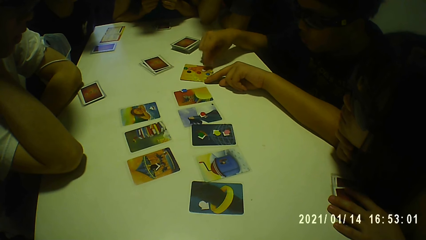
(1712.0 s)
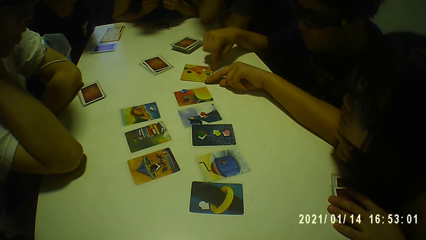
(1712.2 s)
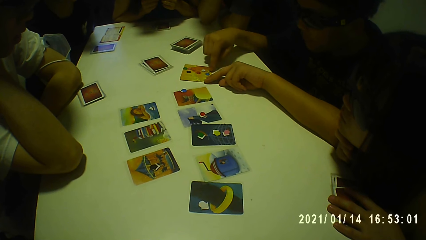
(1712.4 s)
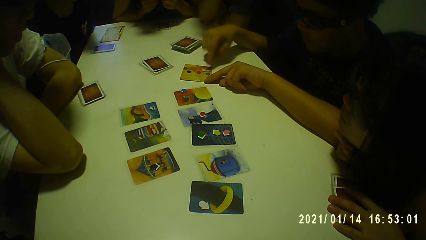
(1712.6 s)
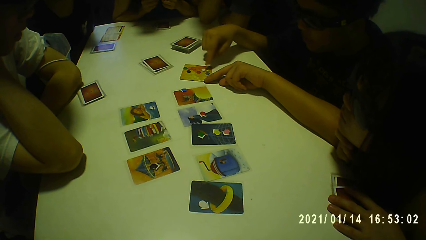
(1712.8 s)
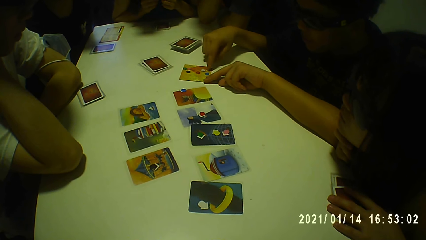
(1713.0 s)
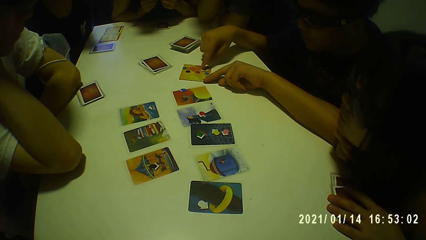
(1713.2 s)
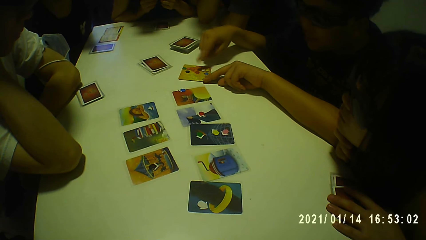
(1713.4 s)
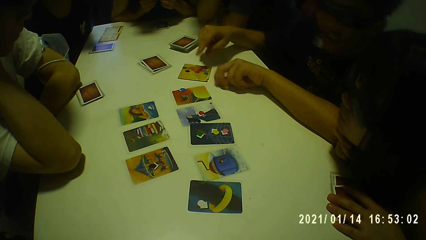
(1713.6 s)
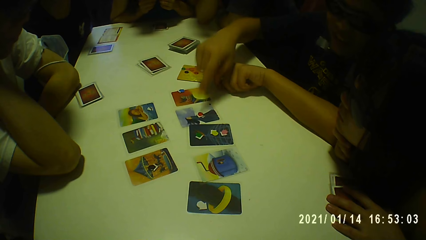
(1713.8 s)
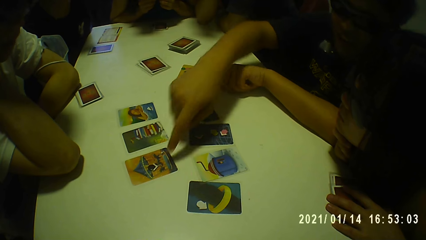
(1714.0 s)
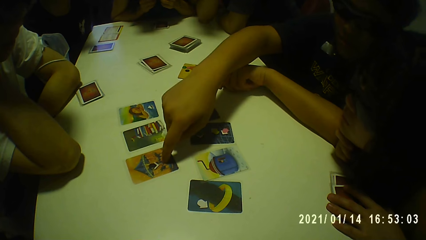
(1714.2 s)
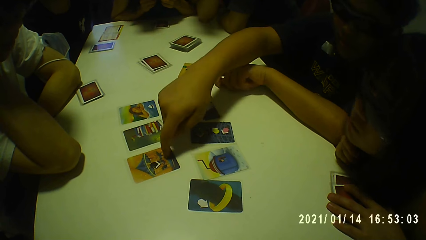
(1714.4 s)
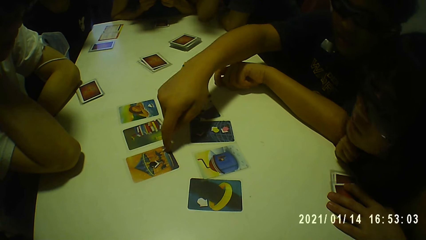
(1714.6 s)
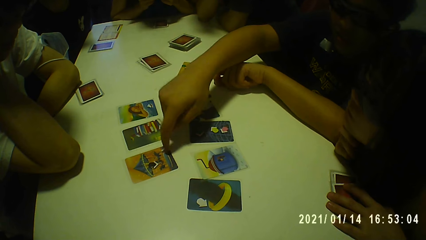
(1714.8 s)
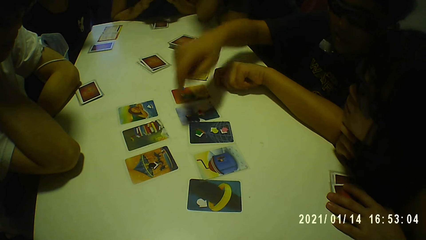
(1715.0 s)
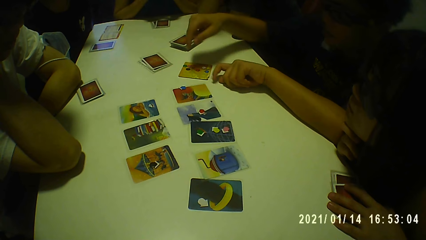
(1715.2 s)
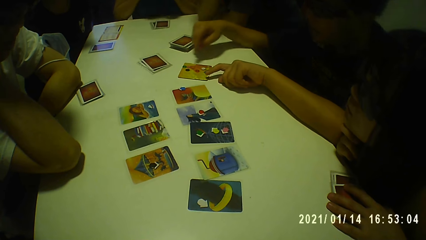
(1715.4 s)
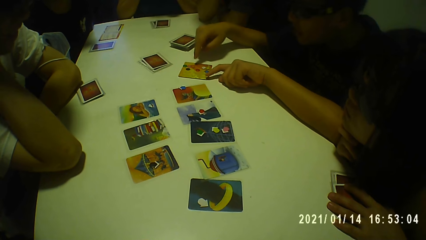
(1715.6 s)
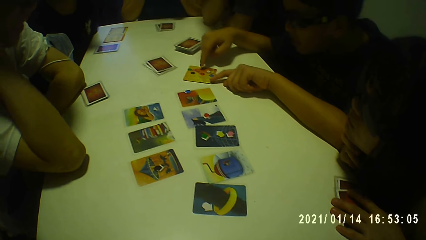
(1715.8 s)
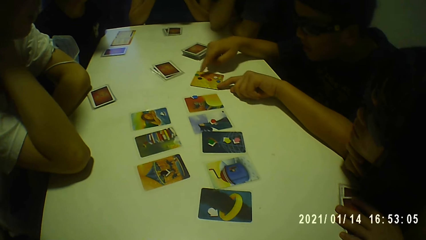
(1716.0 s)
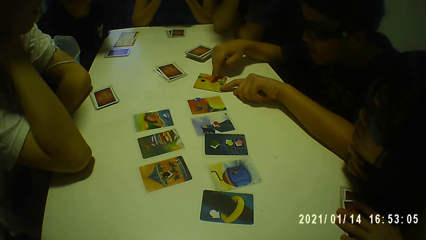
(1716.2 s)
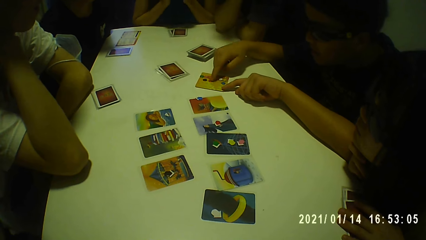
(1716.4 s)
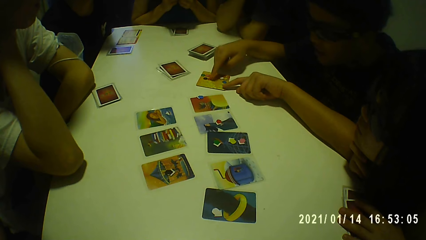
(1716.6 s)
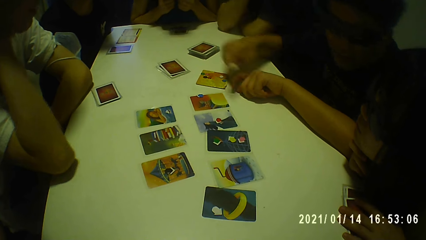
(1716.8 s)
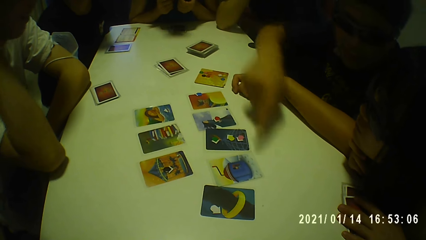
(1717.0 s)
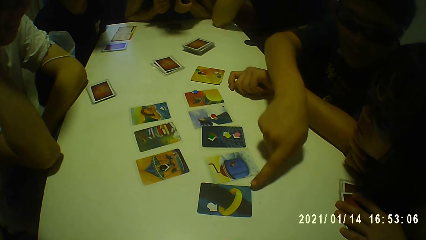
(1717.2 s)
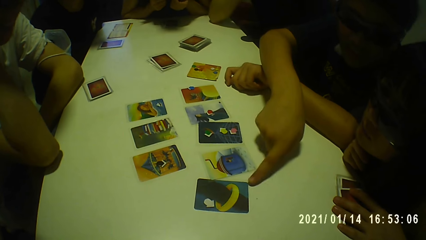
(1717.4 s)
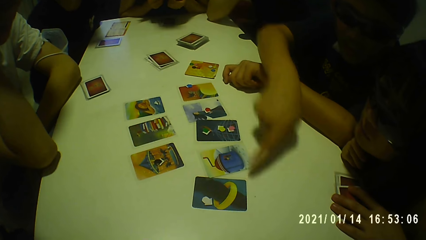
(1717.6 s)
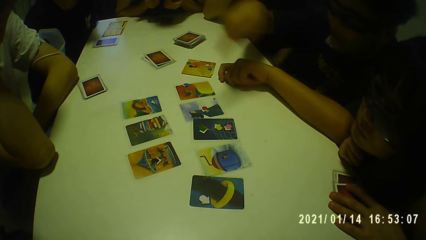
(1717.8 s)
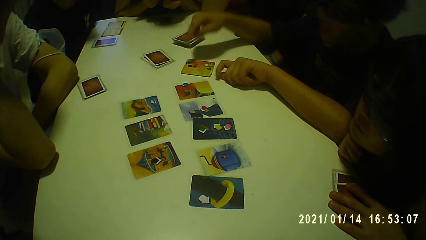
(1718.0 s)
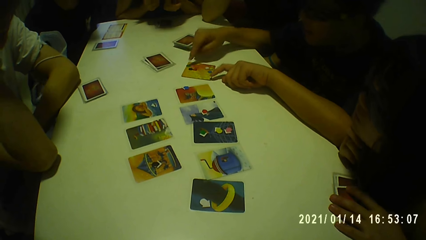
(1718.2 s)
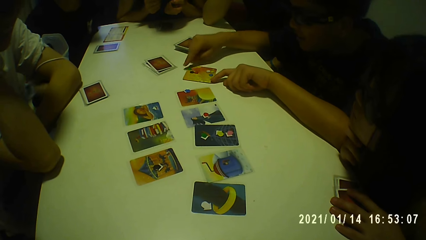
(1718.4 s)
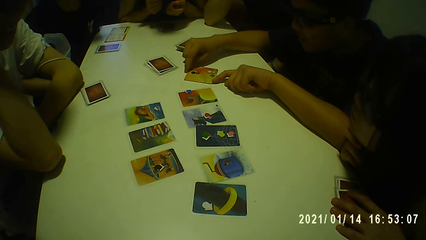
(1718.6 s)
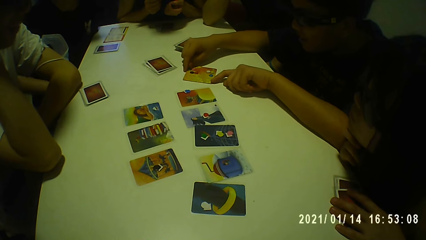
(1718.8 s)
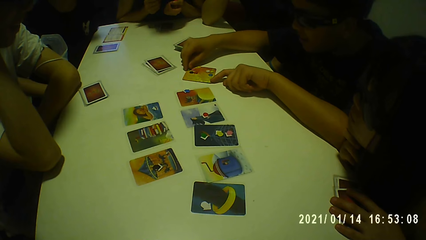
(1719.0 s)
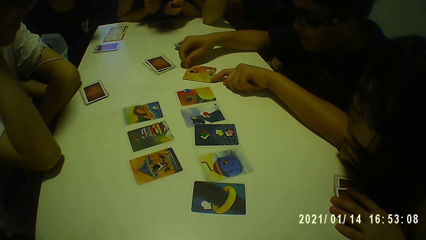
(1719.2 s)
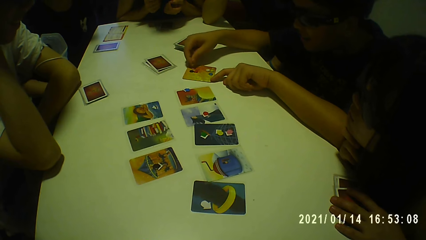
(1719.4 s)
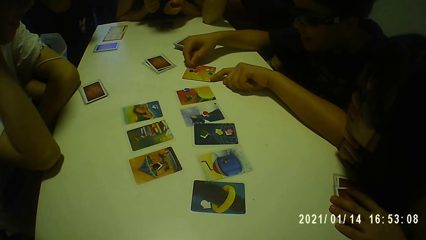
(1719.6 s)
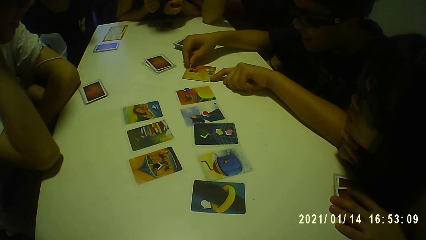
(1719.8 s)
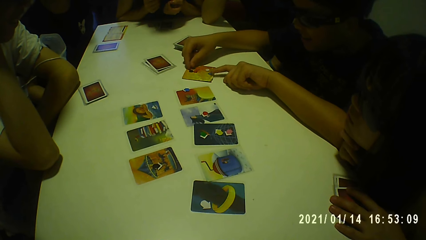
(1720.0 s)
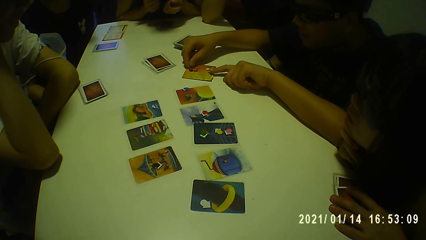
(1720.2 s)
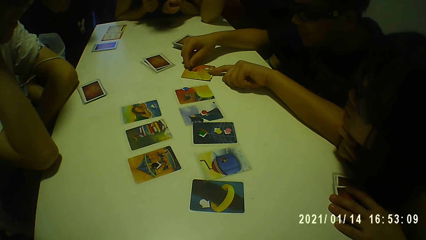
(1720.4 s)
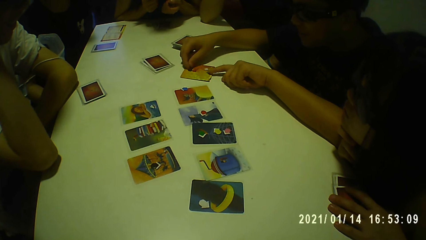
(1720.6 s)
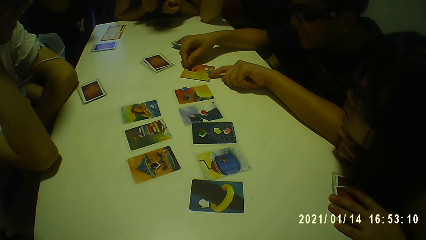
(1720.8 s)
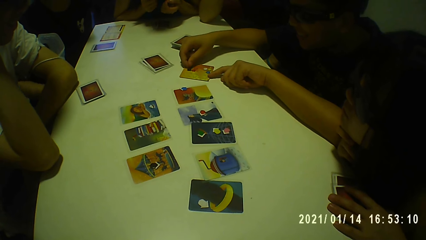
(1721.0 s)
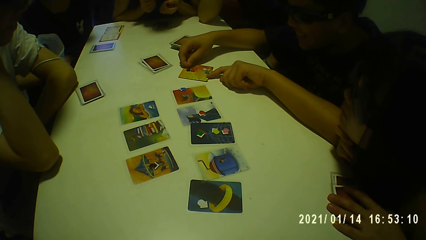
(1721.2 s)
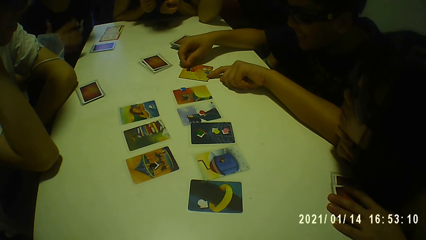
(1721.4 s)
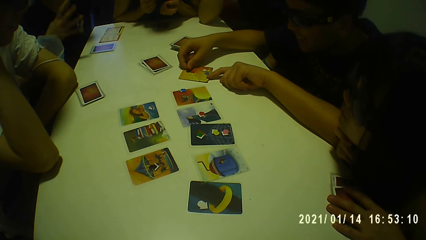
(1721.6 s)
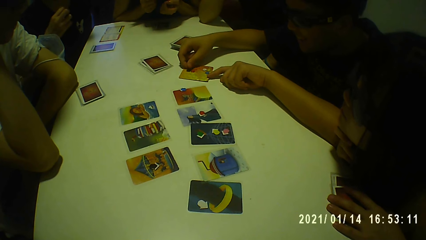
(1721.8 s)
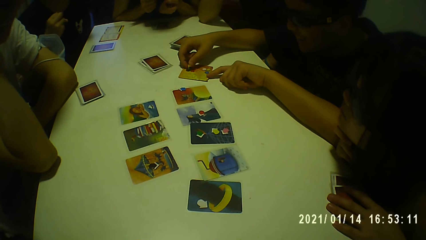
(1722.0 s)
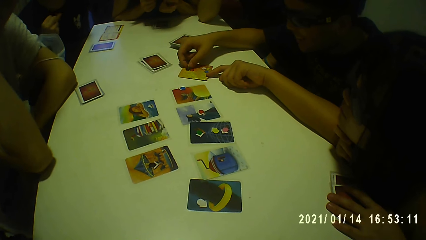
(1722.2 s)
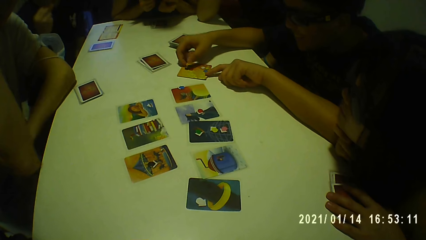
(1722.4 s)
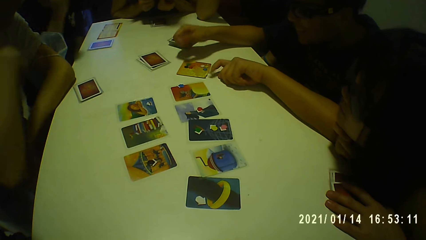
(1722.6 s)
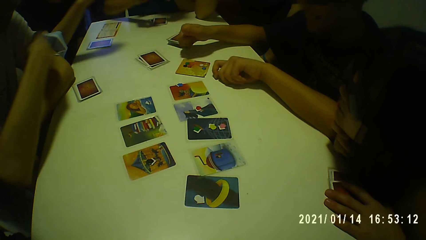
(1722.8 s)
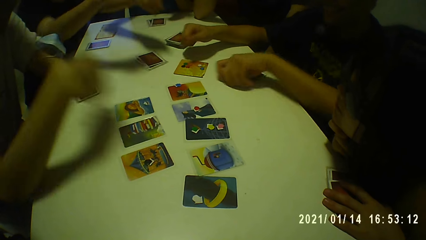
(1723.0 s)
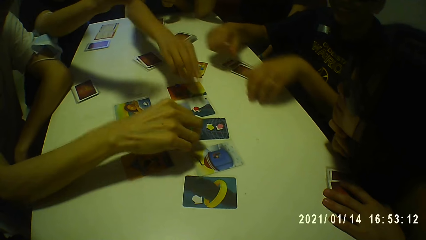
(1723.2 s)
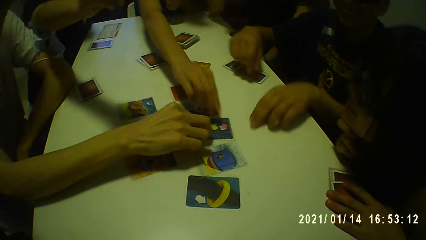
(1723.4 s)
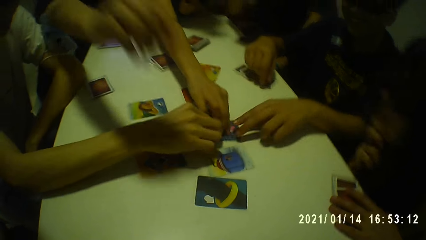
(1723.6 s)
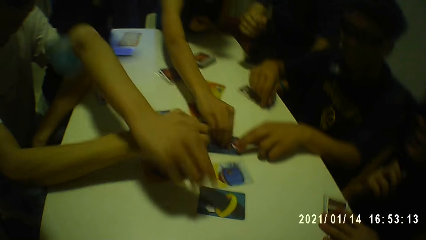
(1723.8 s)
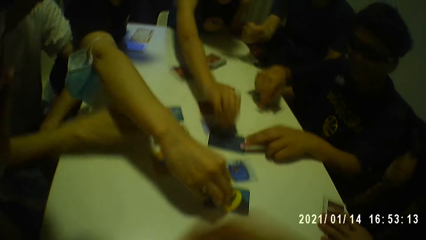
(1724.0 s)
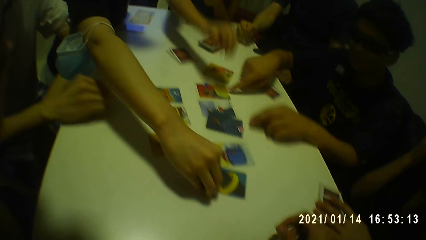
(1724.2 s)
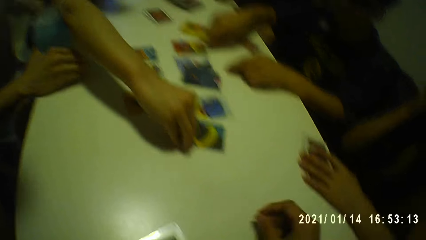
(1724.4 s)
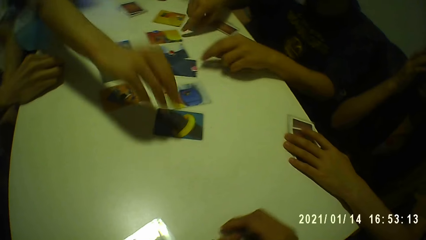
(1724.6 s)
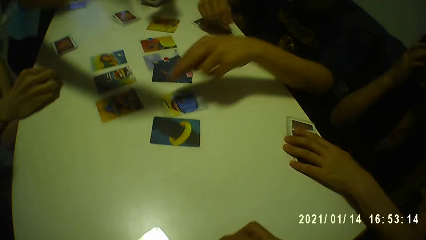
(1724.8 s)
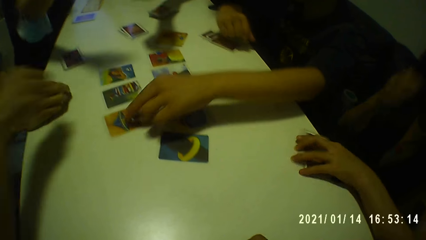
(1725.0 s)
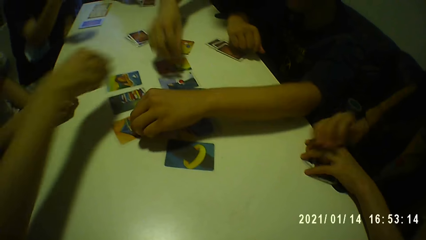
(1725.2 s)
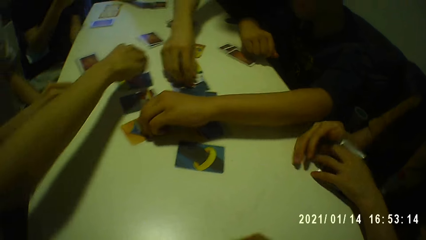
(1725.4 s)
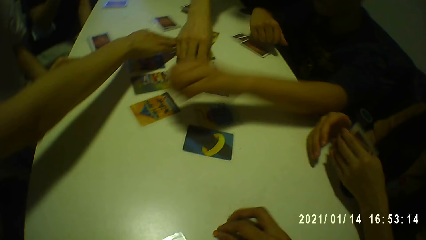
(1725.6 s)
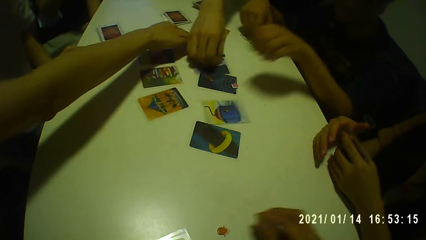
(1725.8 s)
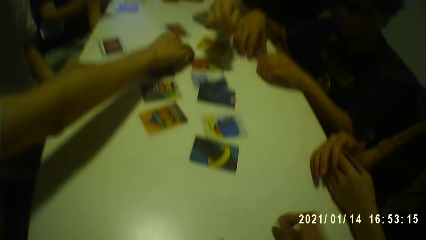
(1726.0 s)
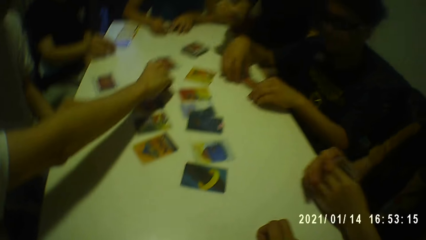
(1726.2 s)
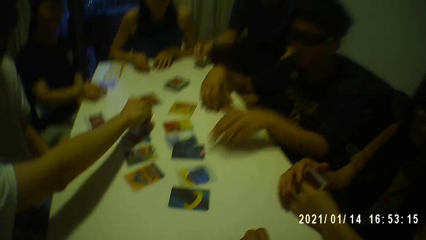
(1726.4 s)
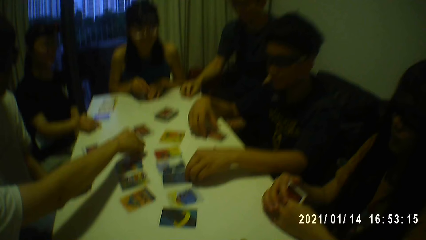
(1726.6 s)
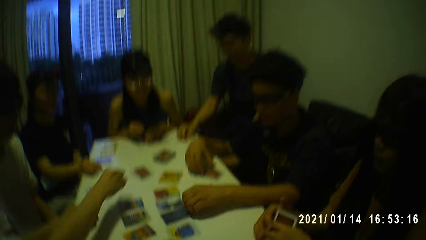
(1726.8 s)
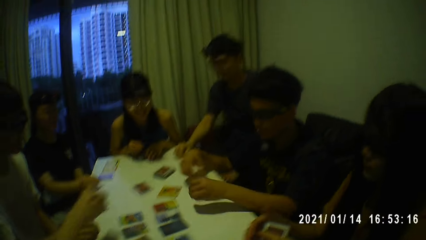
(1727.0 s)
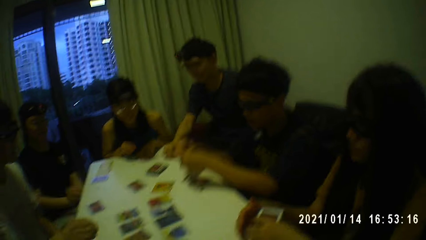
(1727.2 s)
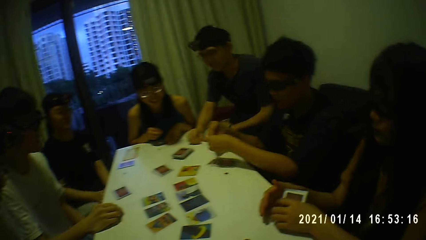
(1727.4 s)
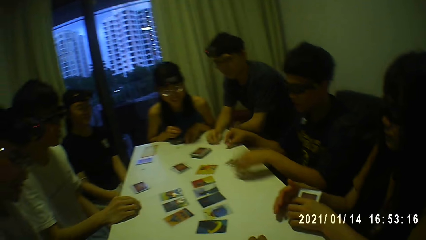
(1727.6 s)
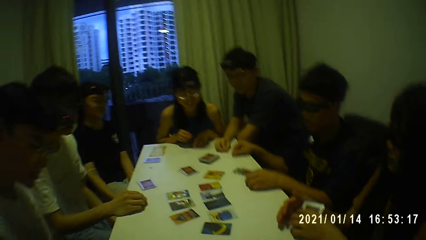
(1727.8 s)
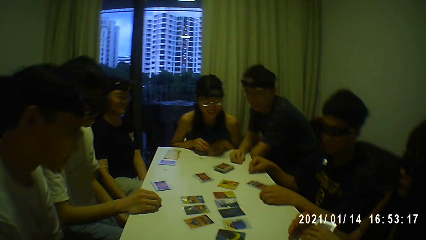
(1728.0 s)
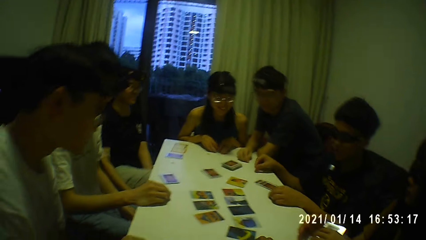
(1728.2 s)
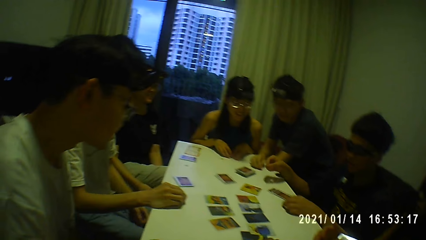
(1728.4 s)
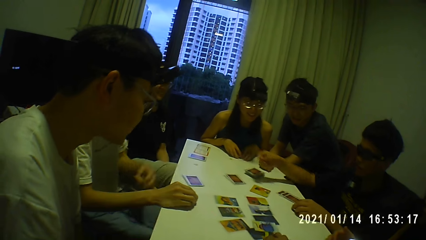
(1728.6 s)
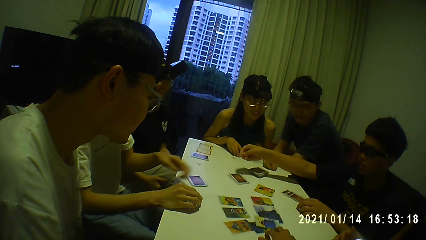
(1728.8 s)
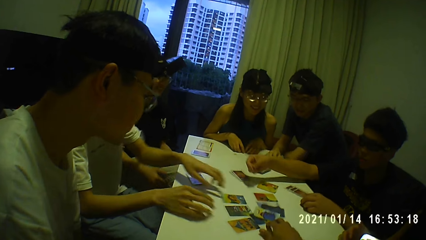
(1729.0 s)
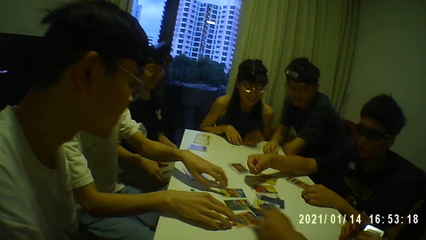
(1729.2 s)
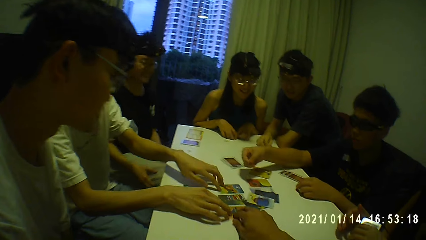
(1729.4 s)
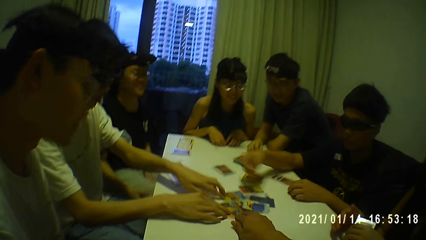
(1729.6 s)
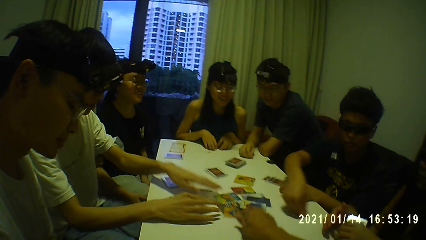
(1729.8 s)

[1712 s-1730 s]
A boy touches another card on the table with his right hand. The boy adjusts the sticker board with both hands. The boy touches another card on the table with his right hand. A person picks a card on a table. A lady picks another sticker from the table with her right hand. A man picks another sticker from the table with his right hand. Another lady picks another sticker from the table with her right hand. The boy picks another sticker from the table with his right hand. Another man picks another sticker from the table with his right hand. A third man picks another sticker from the table with his right hand. Another person puts a card on the table. The first lady puts a card on the table. The boy drops the sticker on the table with his right hand. The first man adjusts the card on the table with both hands.
